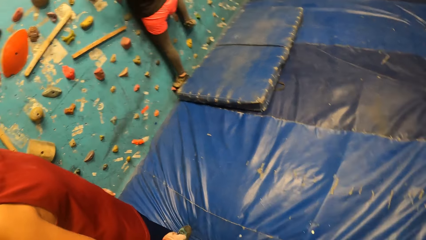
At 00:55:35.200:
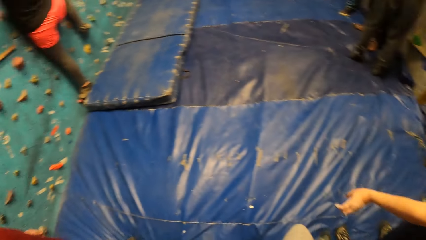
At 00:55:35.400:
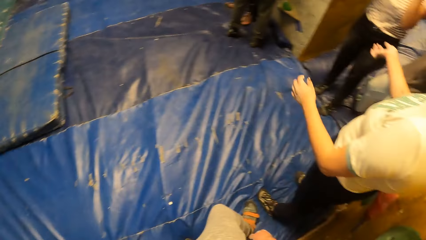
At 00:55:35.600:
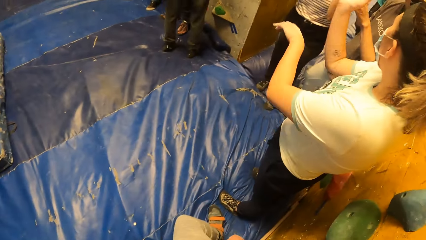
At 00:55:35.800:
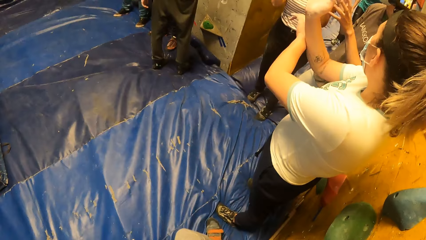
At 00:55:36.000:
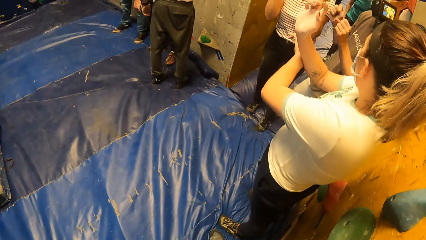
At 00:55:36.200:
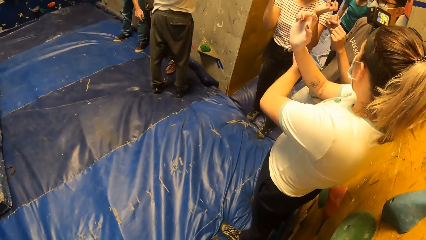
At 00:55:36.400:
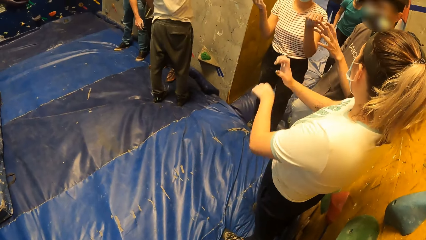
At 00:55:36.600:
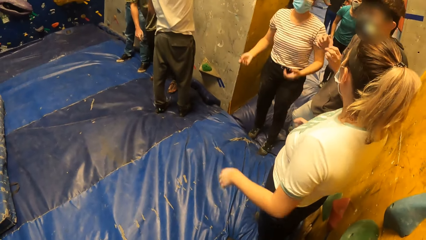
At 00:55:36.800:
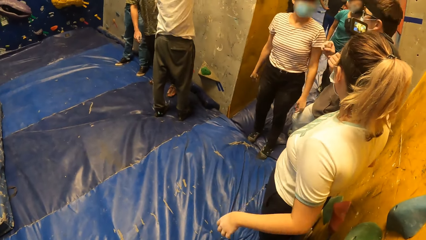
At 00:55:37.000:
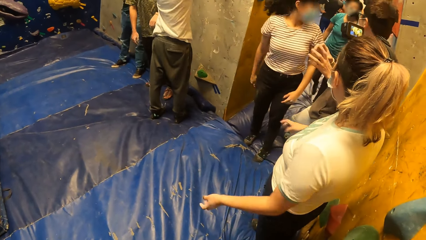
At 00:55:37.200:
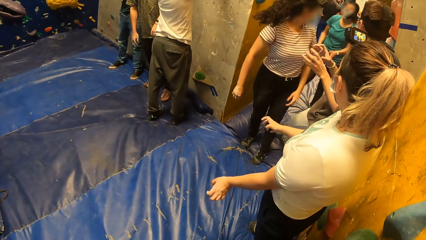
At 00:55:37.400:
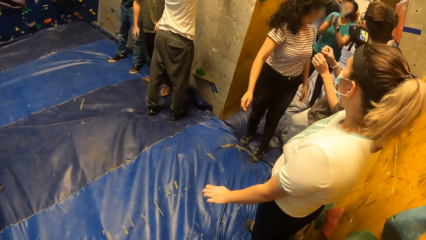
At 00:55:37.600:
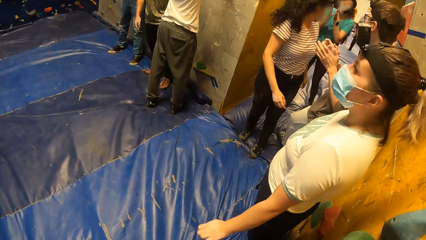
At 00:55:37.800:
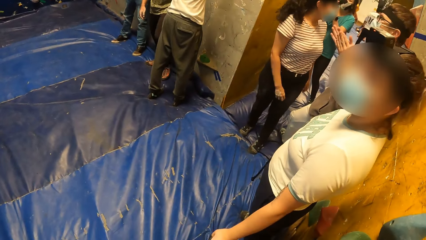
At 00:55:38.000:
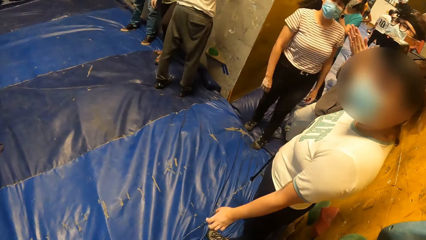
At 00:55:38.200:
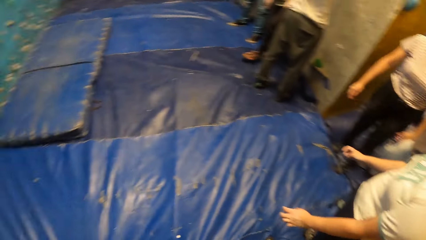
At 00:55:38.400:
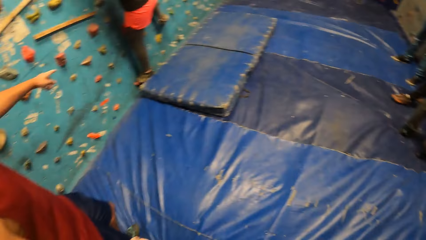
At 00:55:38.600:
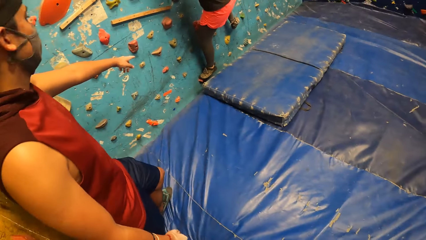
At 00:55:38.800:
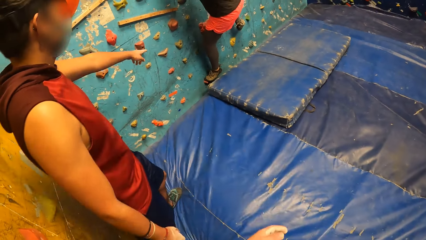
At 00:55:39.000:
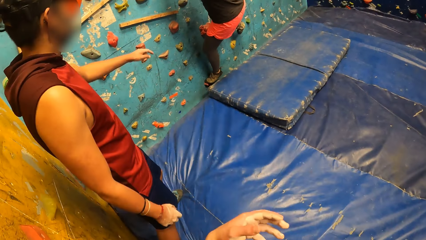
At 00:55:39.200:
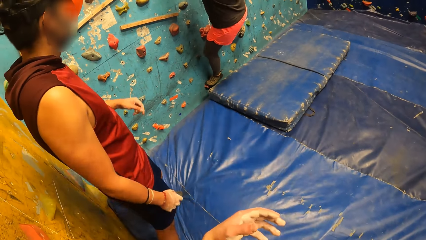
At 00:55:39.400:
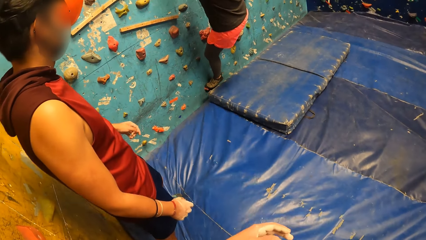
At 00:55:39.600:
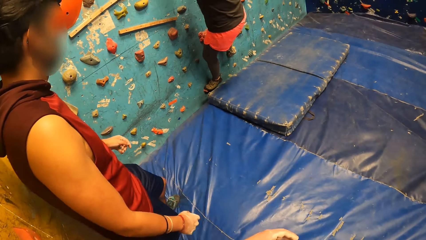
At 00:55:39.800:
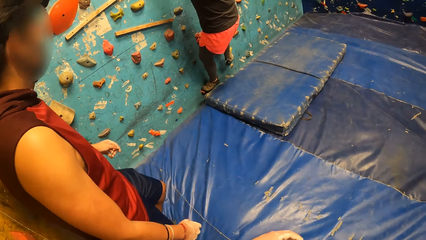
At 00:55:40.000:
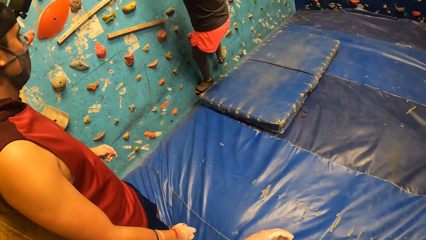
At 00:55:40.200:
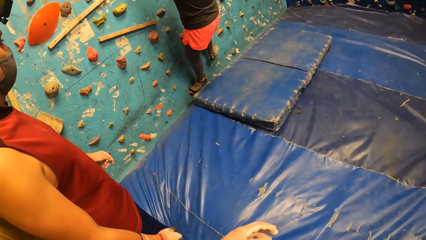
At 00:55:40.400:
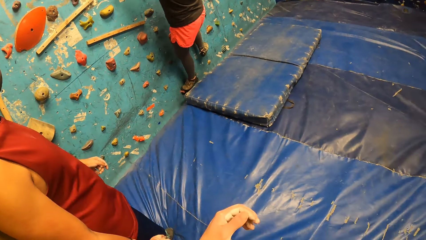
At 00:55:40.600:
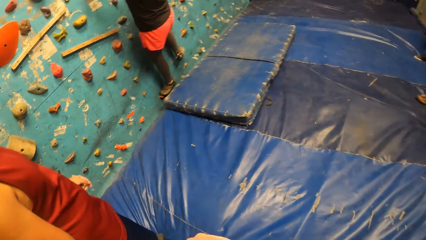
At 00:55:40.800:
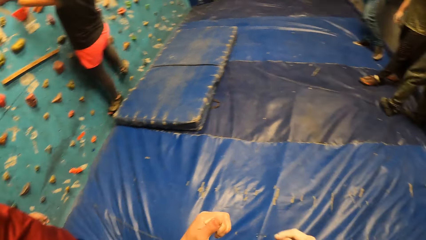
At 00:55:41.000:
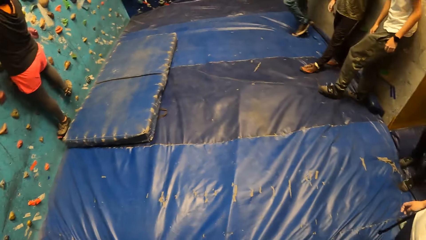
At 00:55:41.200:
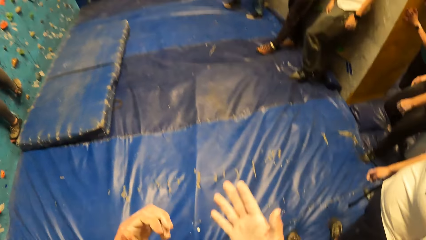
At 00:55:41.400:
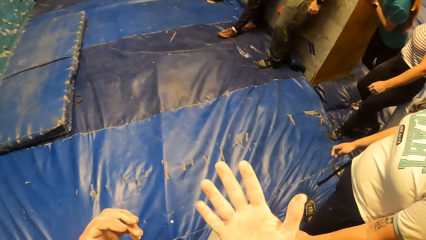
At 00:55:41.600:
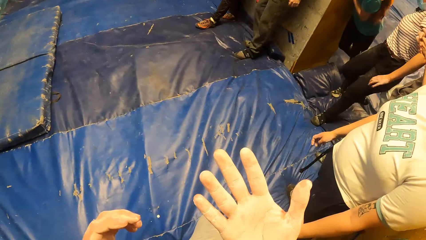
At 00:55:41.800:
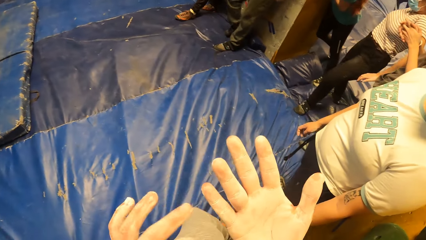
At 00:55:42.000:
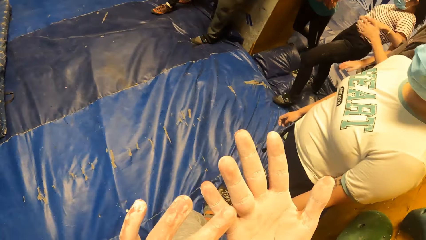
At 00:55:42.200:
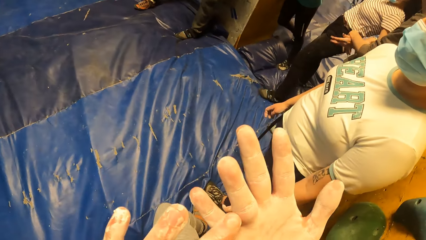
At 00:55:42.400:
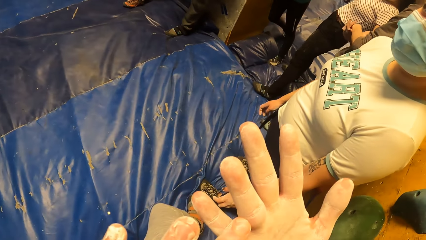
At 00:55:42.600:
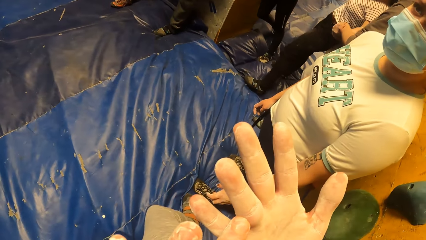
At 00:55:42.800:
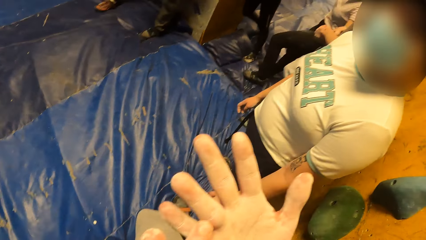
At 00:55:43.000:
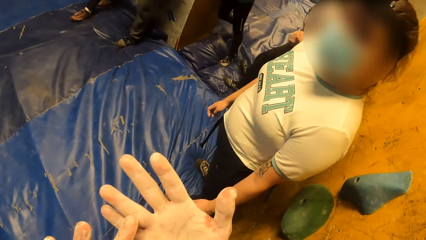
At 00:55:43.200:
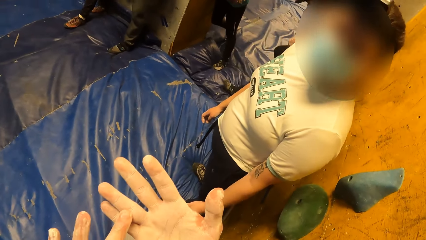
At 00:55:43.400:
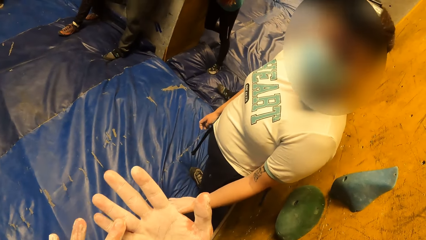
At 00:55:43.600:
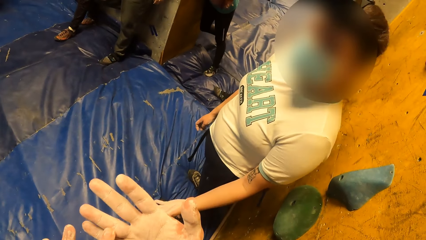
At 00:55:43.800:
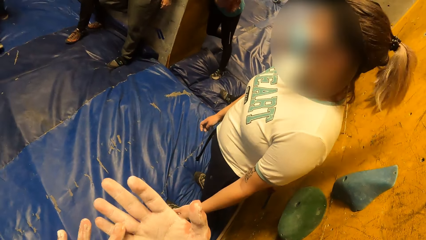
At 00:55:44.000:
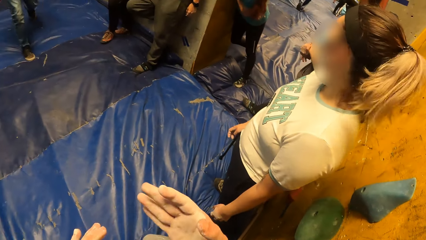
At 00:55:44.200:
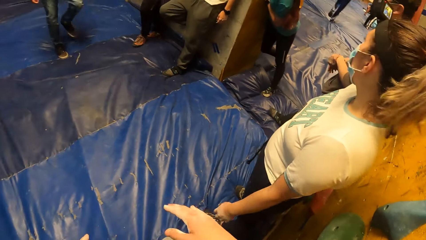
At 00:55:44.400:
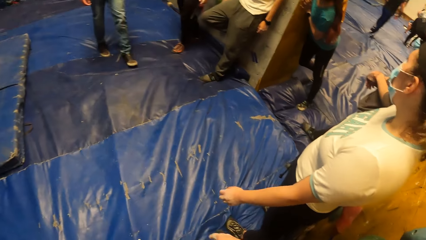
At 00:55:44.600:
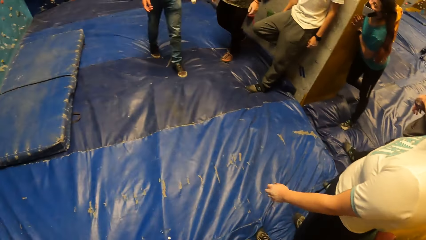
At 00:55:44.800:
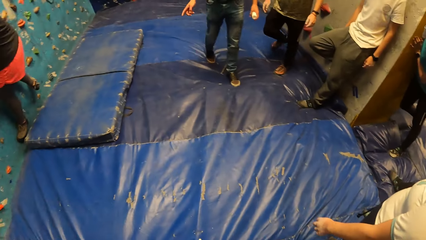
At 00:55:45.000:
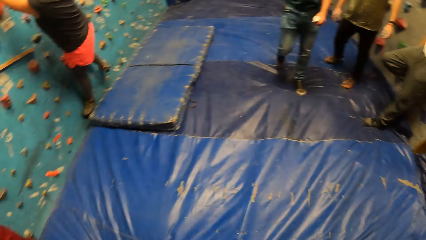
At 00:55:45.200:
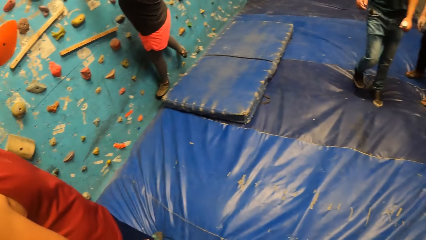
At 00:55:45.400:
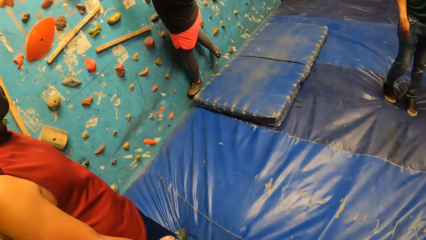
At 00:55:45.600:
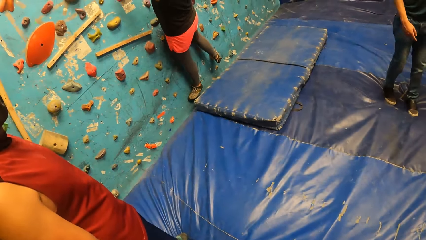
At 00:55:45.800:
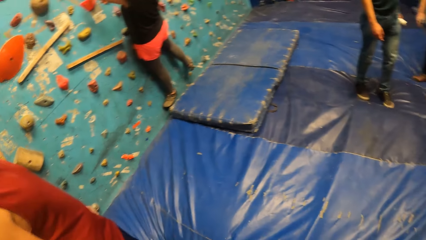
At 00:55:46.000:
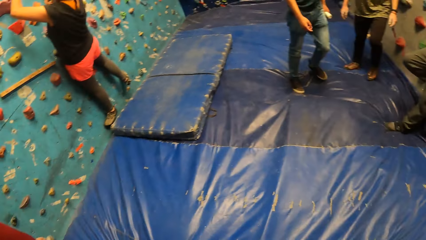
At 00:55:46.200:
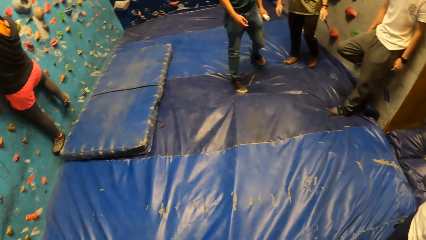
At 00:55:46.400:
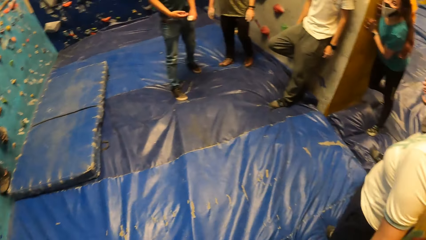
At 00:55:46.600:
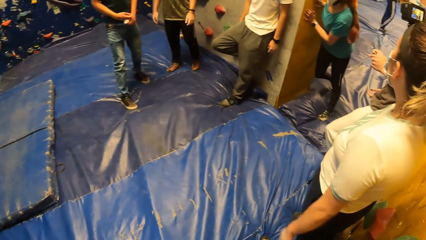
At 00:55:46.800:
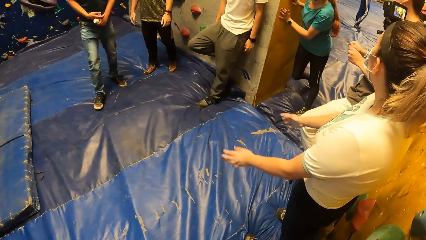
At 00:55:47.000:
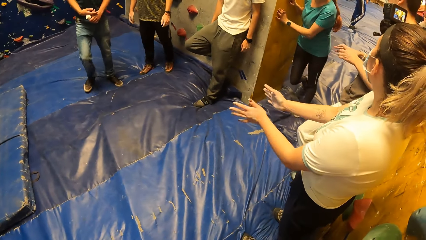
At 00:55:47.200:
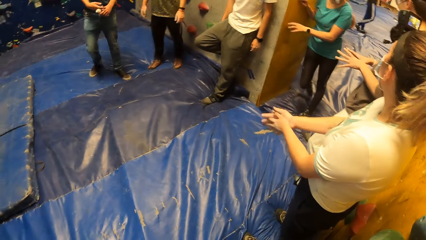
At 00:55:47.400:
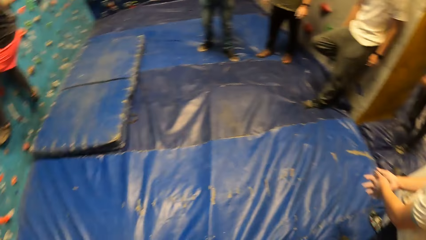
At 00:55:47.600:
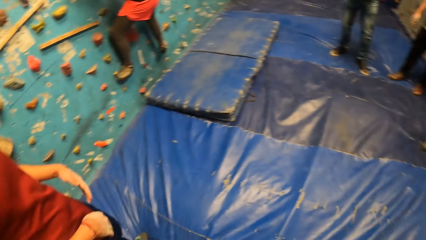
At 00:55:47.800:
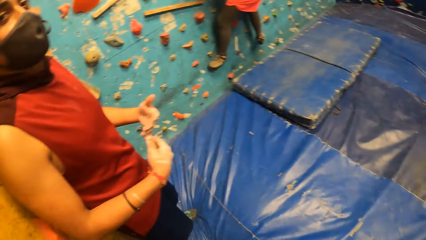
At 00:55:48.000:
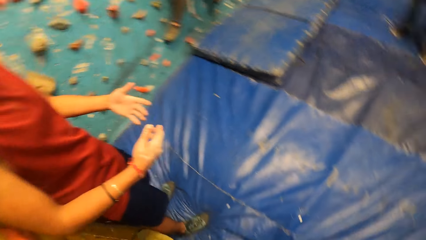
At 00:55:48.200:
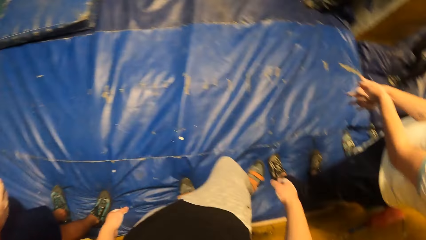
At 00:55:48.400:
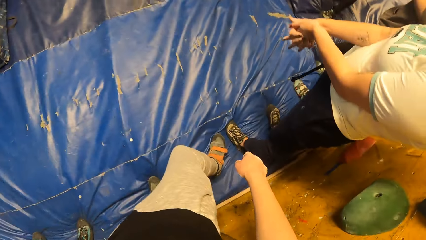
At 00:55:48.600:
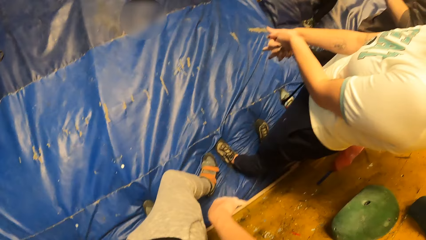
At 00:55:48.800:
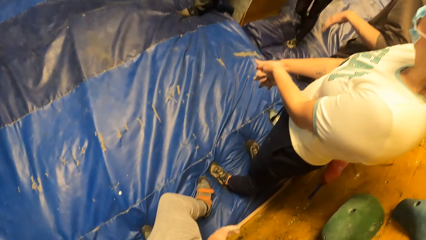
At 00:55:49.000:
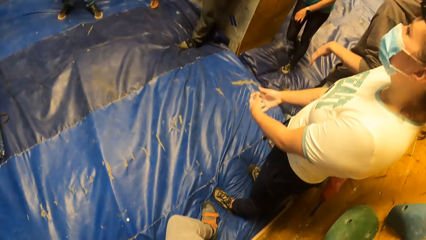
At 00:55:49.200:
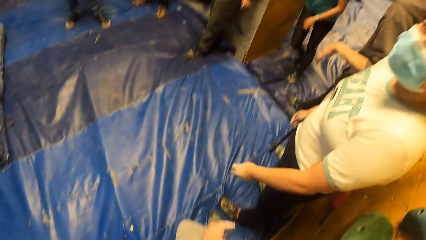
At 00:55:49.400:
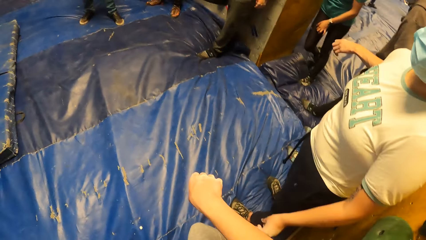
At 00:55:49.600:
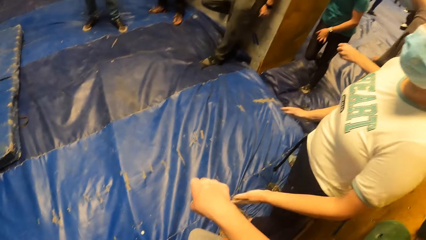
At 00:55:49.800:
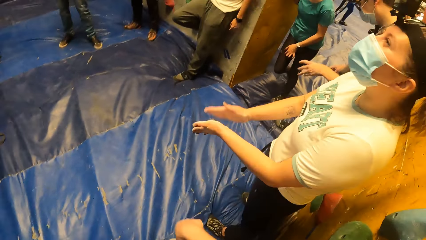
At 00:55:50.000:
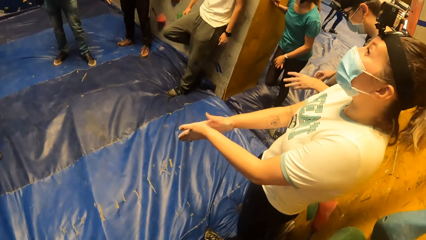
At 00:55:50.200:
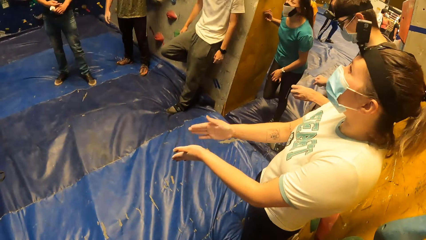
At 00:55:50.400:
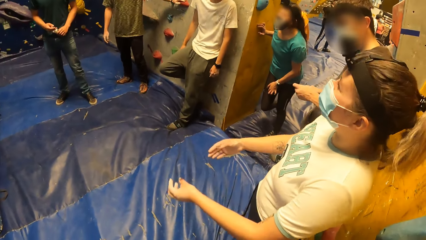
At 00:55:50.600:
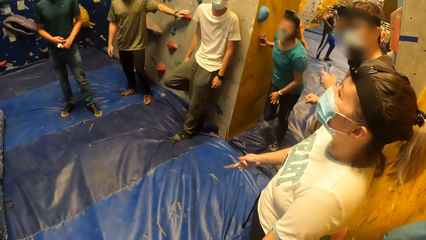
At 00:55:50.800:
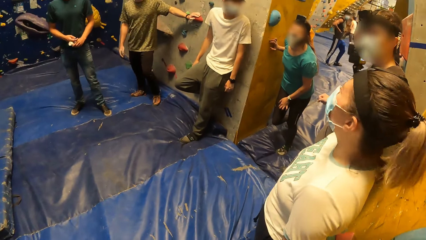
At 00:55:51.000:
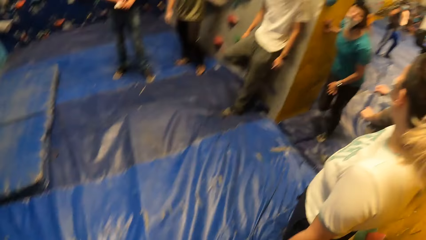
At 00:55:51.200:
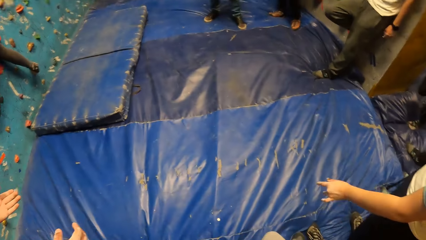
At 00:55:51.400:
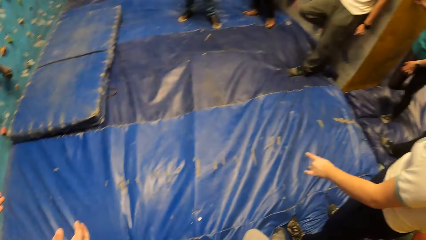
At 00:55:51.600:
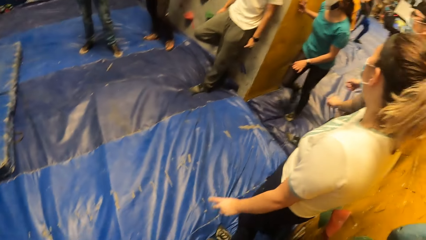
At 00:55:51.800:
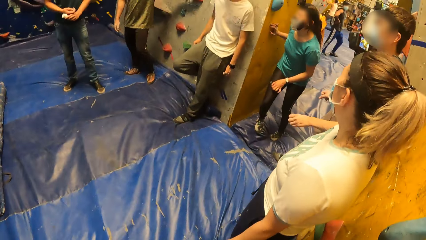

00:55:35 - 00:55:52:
A woman converses in the climb wall room. Another woman claps her hands. A man claps his hands. Another man points on the climb wall. The camera wearer moves a hand. A third woman falls back at the entrance of the climb wall room. The camera wearer touches the hand and looks at his hand. He puts the hands down. A third man walks in the climb wall room. The camera wearer looks around. The third man walks backwards in the climb wall room. The first woman claps her hands together. The second man converses in the climb wall room. The camera wearer moves the hand. The first woman claps her hands together.
